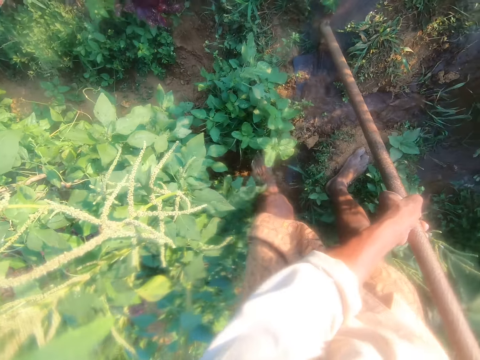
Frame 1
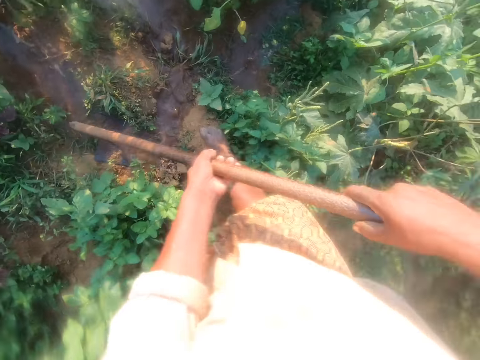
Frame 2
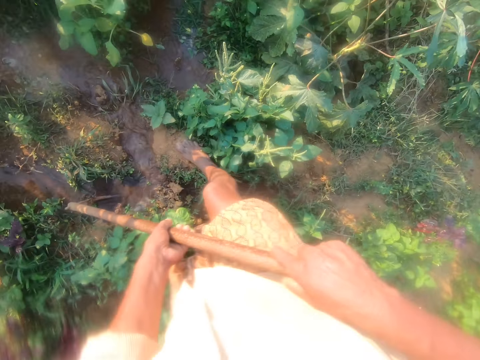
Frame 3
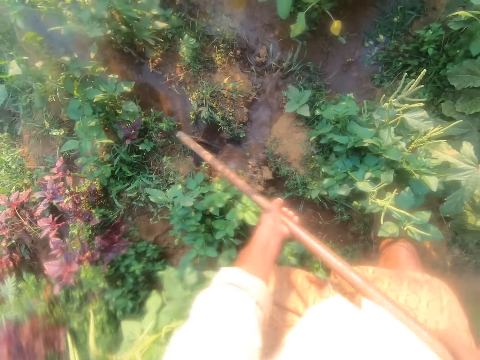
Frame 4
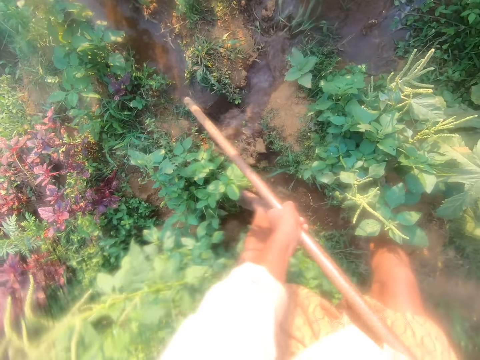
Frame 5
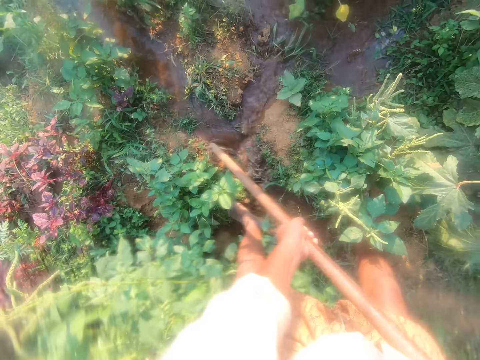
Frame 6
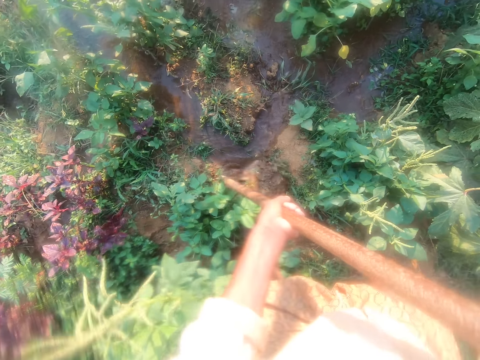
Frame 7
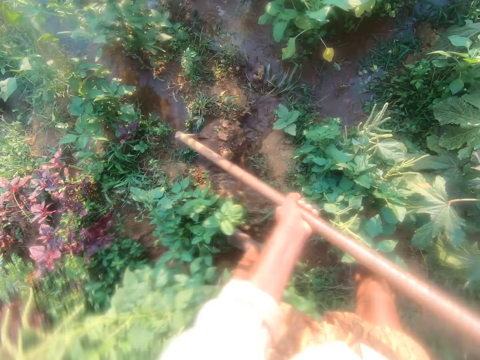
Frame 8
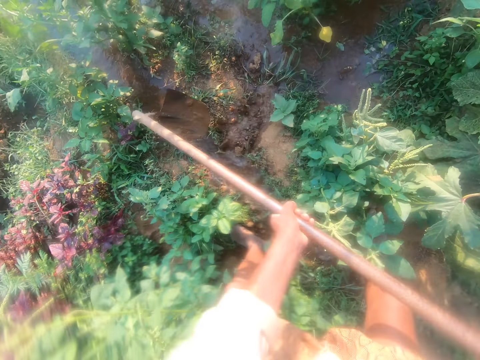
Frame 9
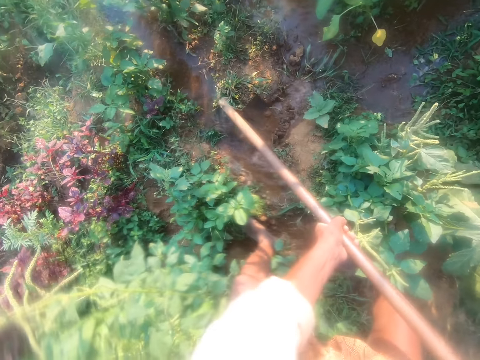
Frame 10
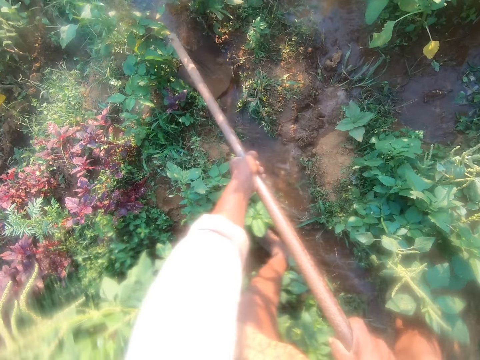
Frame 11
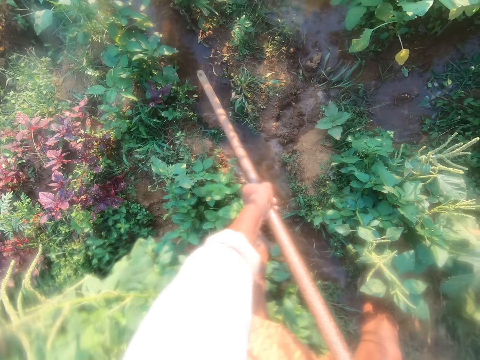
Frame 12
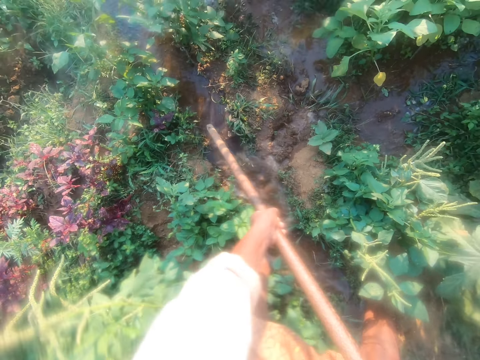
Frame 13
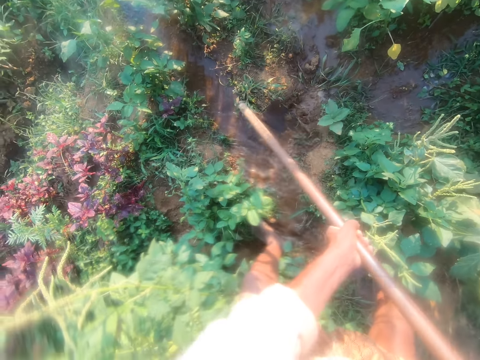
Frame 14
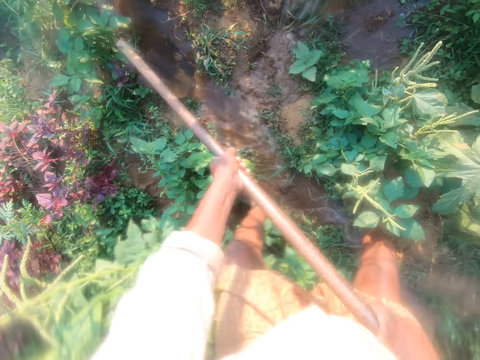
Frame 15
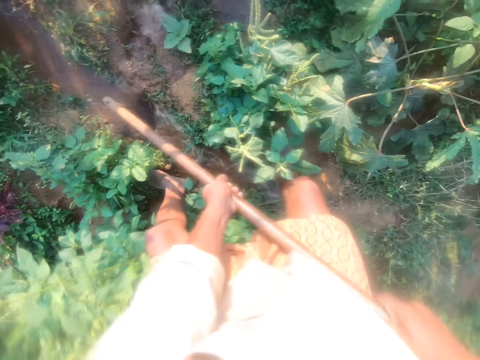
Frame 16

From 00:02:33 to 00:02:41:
The camera wearer clears the water runway with the hoe.

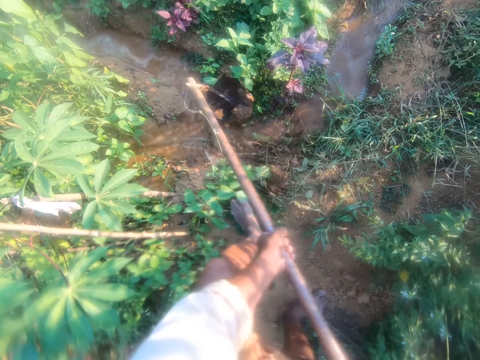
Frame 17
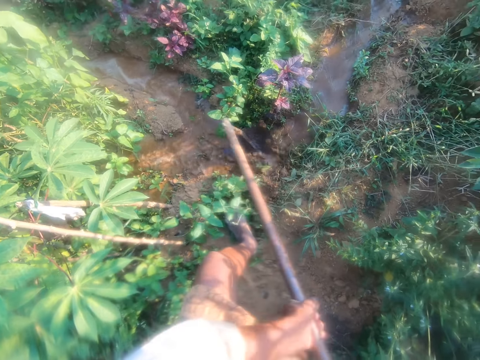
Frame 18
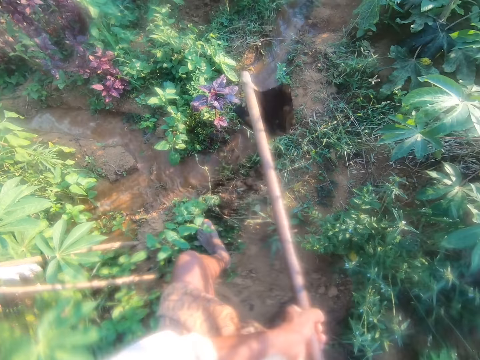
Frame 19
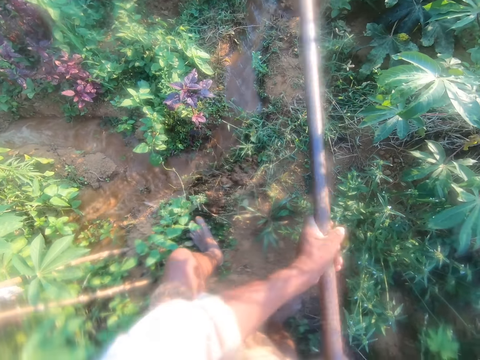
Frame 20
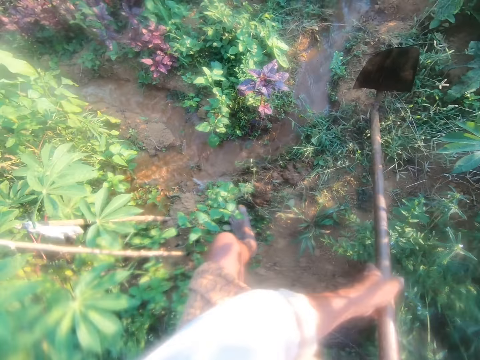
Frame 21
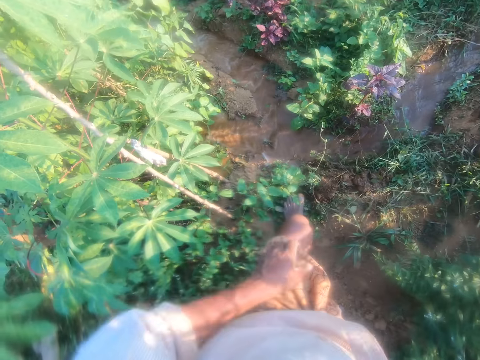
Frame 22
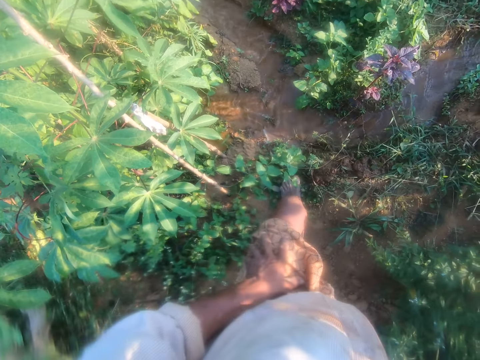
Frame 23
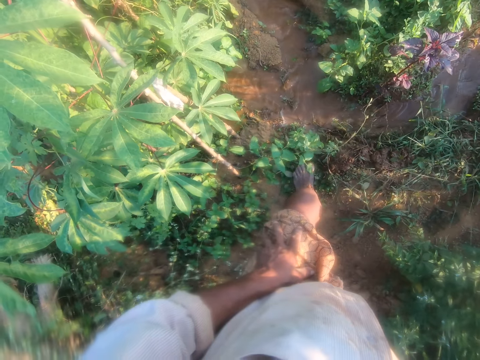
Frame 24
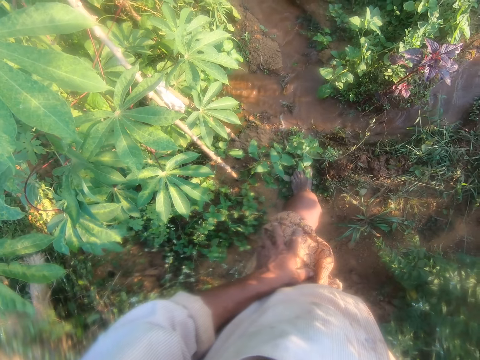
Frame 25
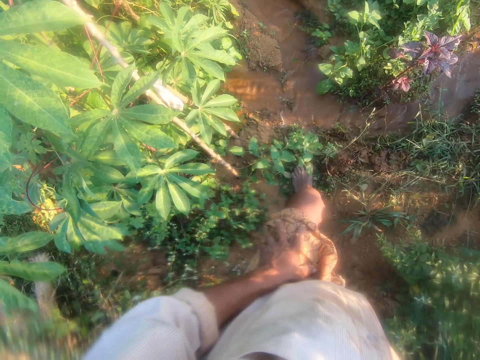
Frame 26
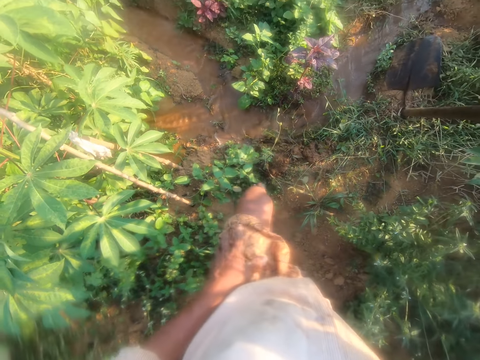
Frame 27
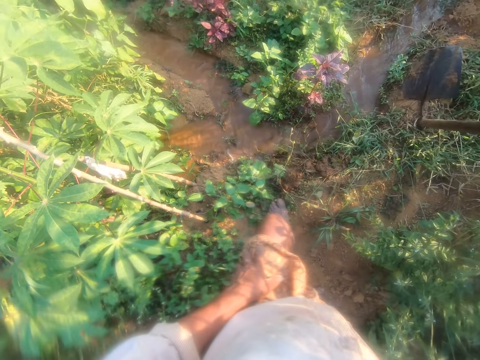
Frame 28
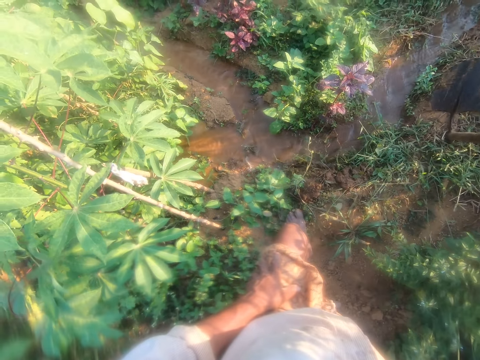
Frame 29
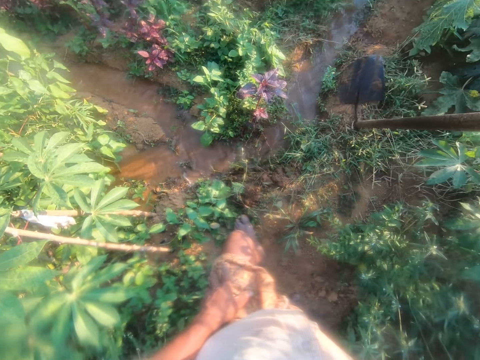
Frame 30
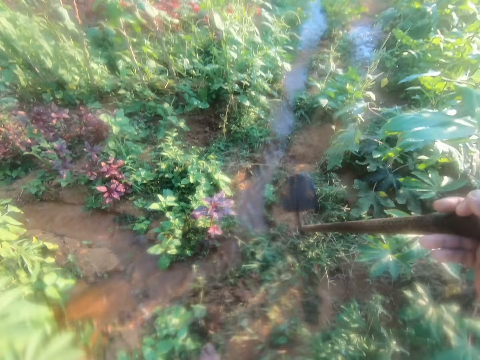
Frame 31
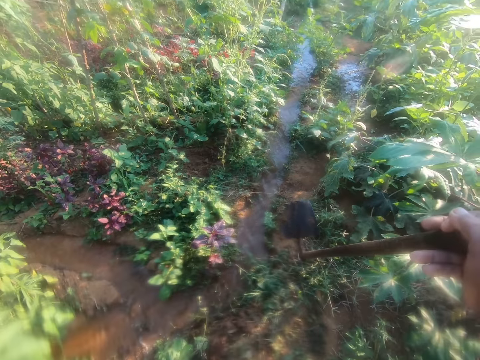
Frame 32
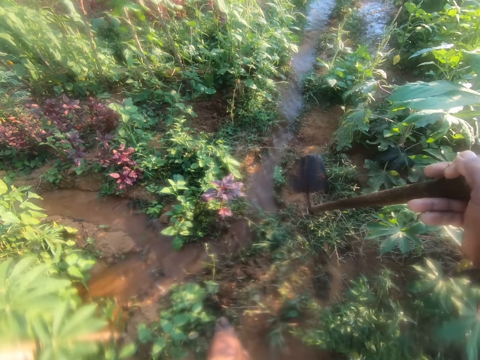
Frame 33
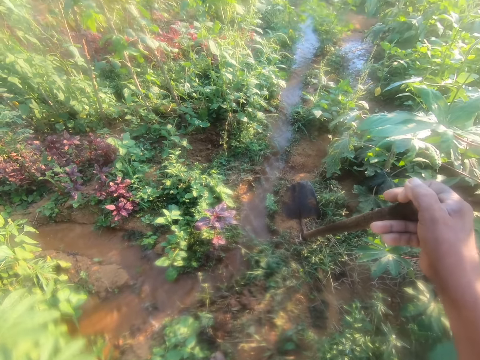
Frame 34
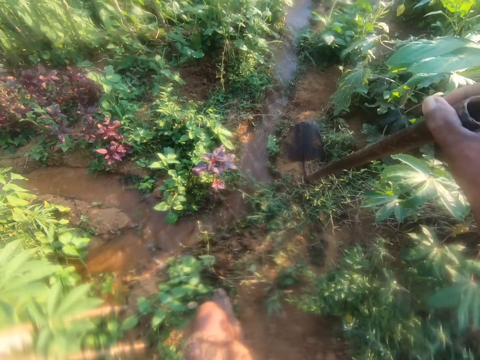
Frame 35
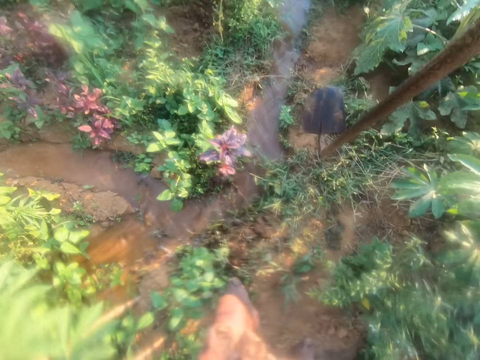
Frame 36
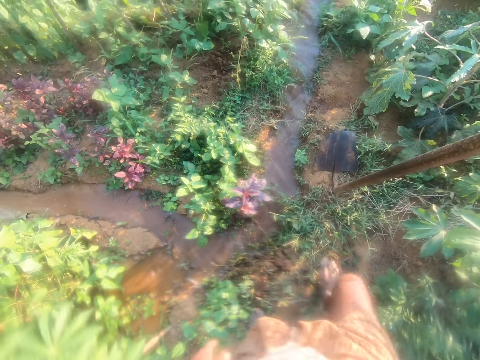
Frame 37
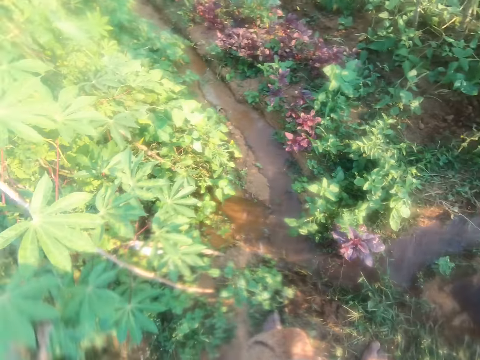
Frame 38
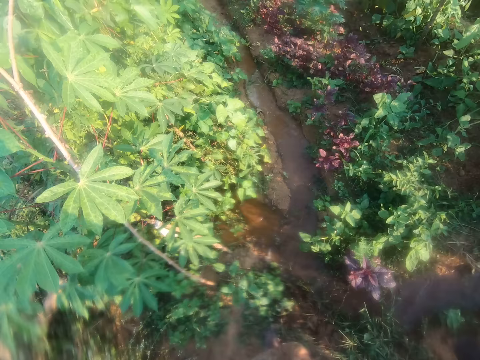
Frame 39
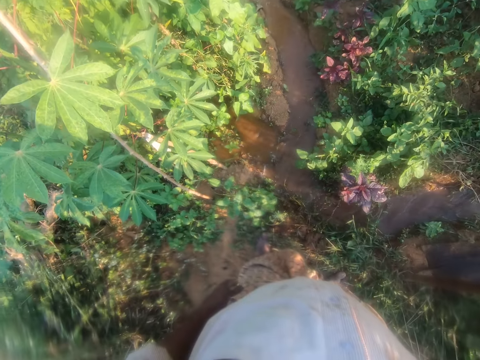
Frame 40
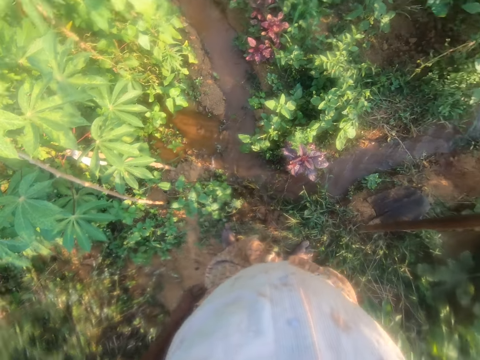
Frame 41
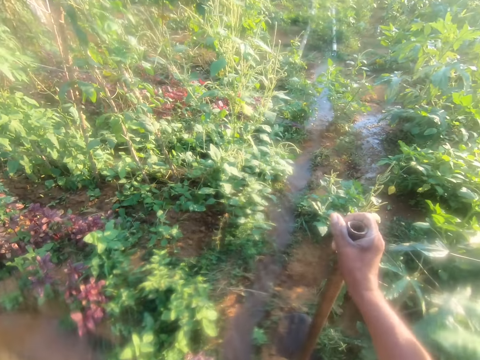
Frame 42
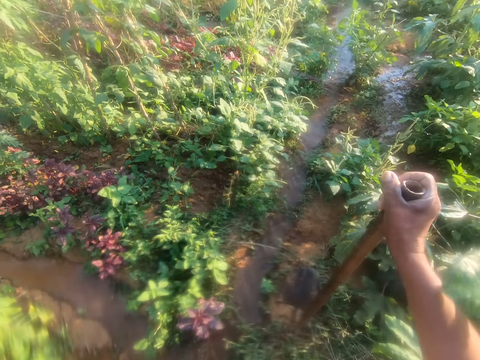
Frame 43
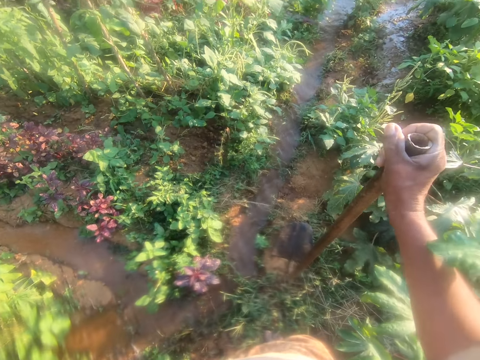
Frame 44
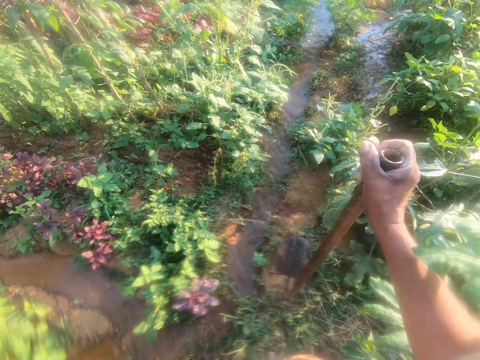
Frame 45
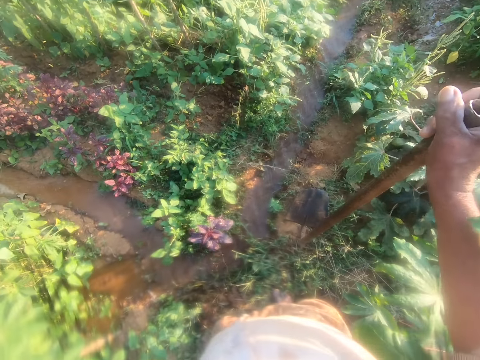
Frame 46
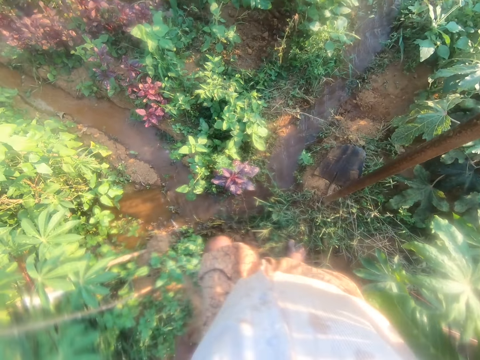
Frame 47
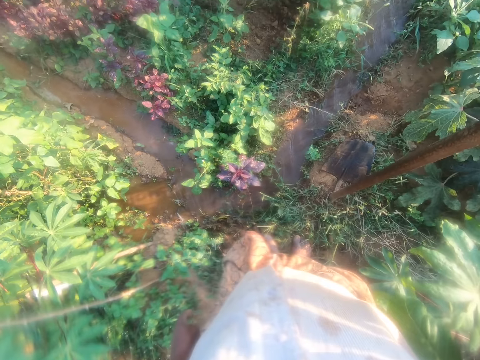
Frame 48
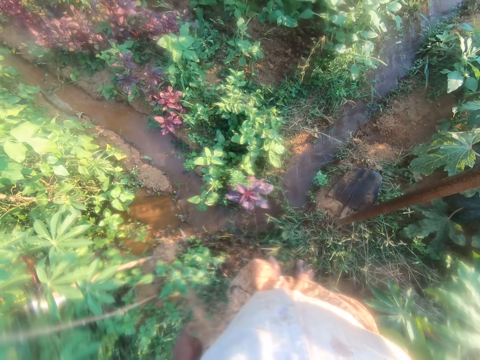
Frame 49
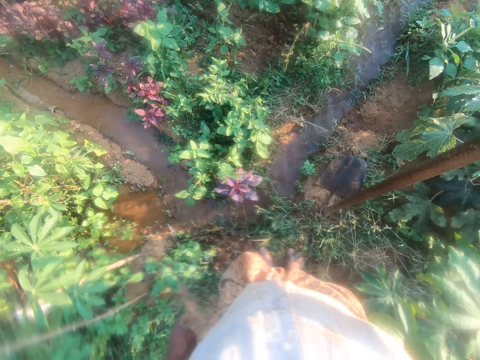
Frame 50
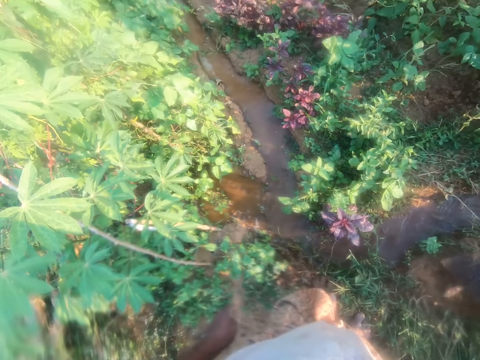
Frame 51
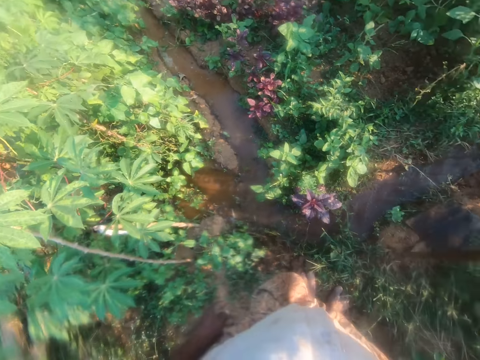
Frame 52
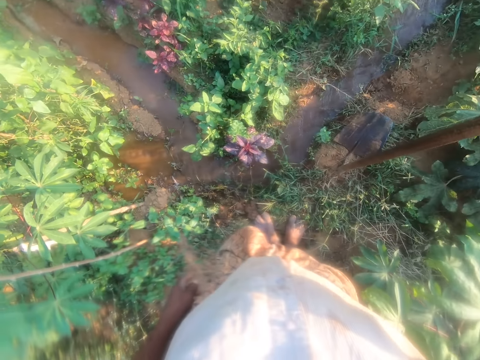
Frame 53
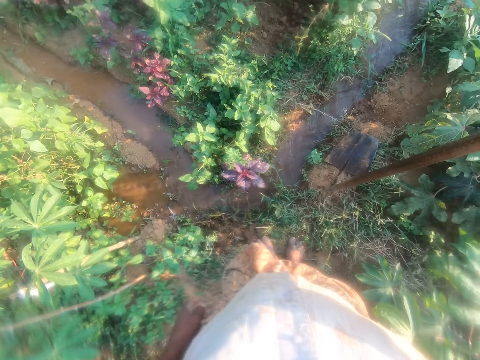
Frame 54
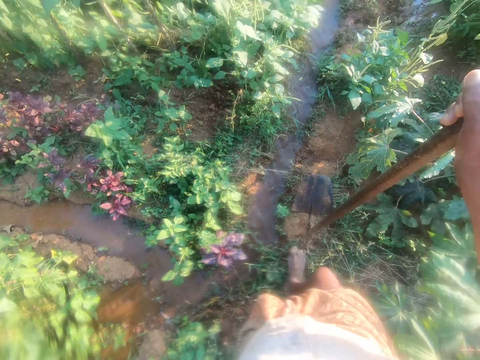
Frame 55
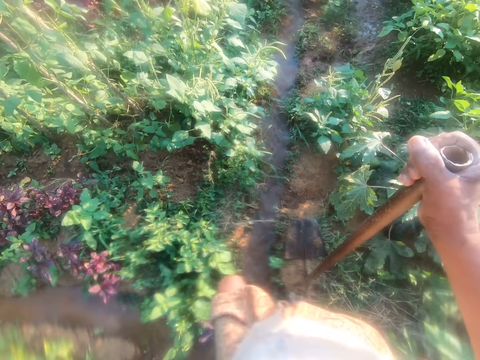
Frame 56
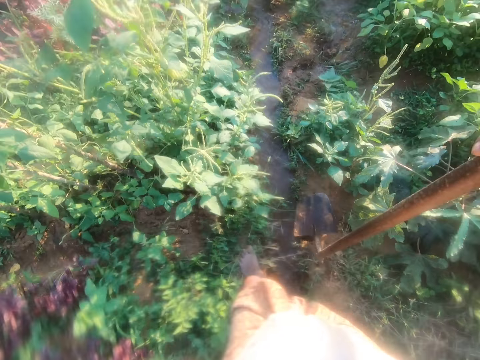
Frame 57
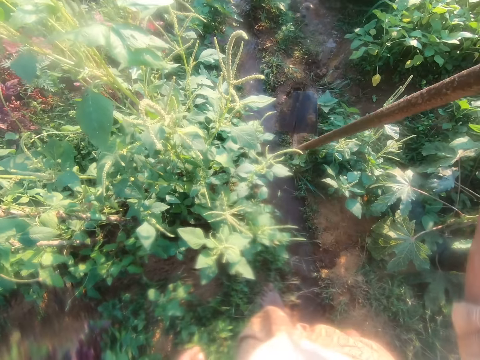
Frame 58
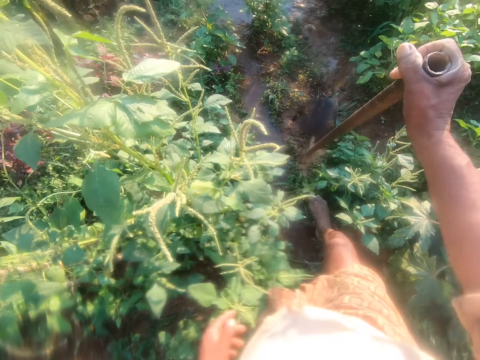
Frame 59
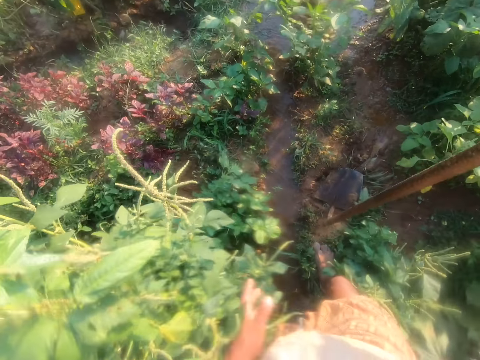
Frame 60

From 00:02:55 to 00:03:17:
The camera wearer hits the hoe on the ground. They stack the spade on the ground. They stand for a while. They look around. They move the hoe. They walk around.
